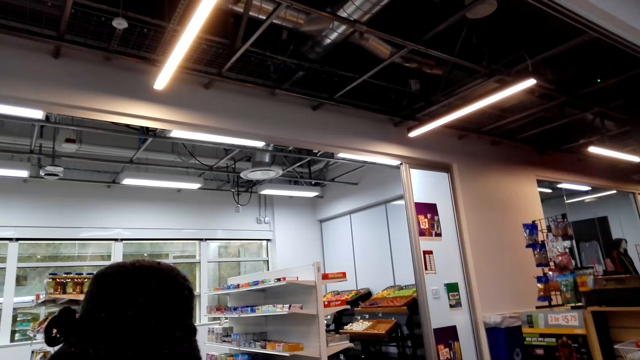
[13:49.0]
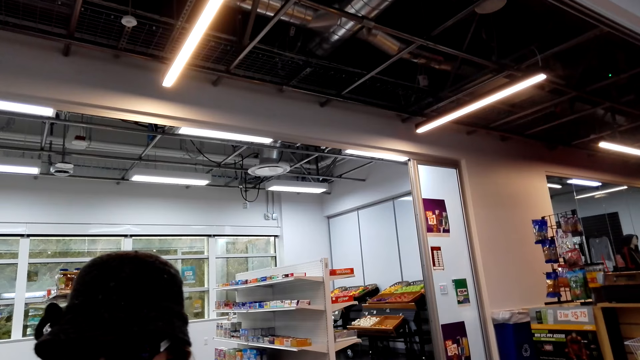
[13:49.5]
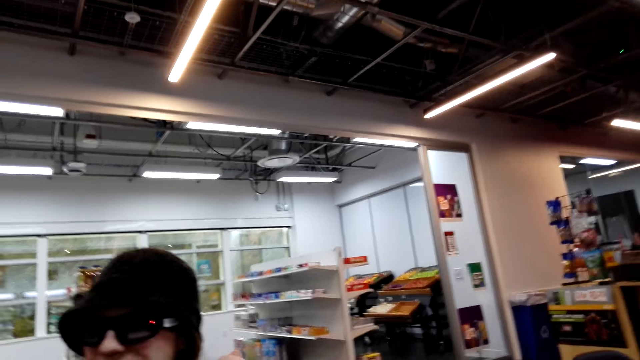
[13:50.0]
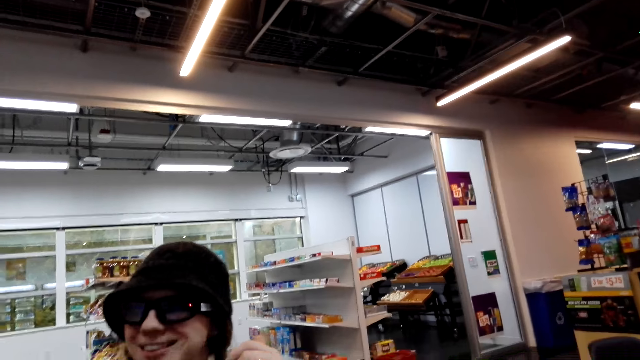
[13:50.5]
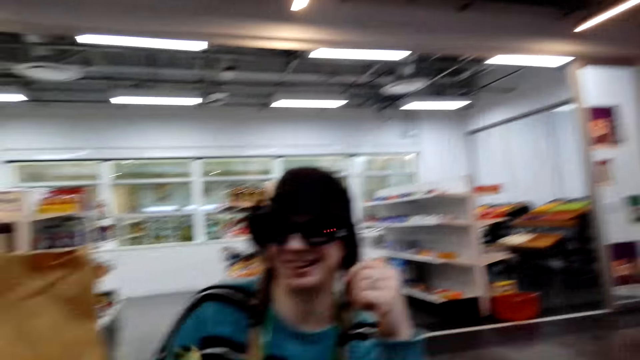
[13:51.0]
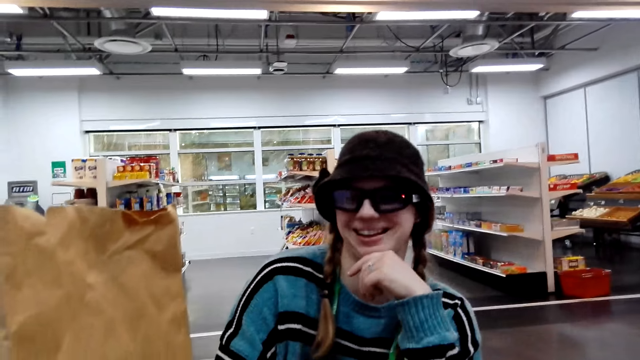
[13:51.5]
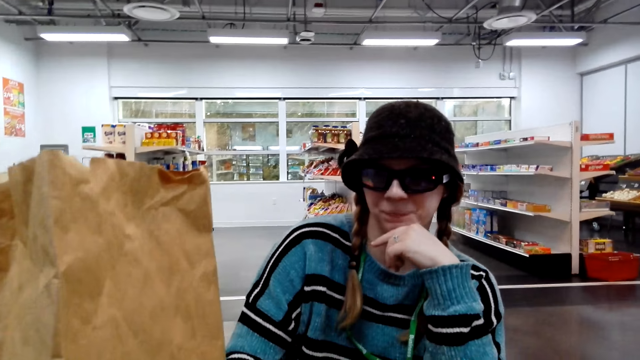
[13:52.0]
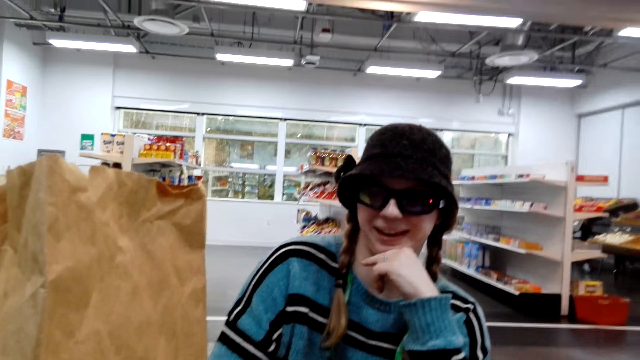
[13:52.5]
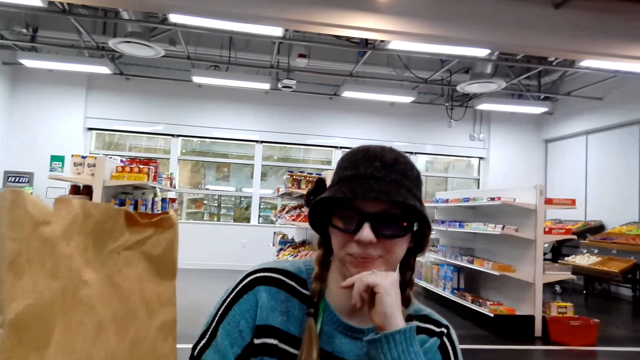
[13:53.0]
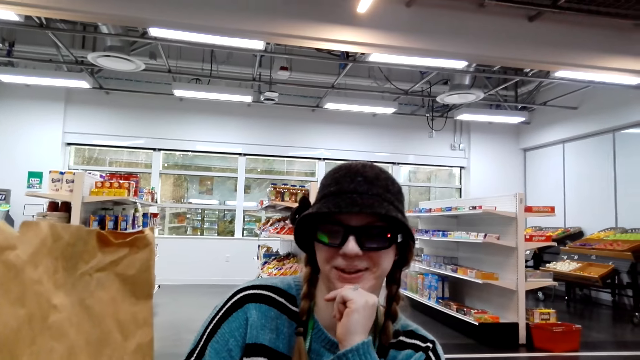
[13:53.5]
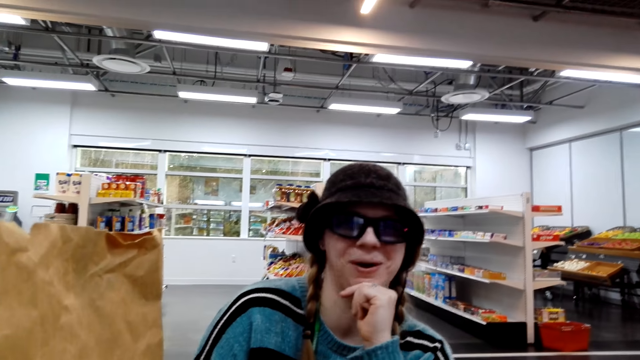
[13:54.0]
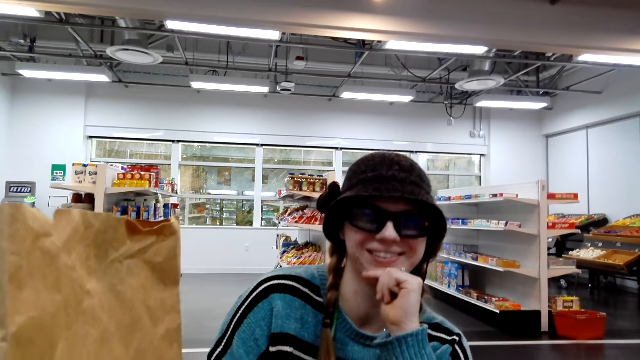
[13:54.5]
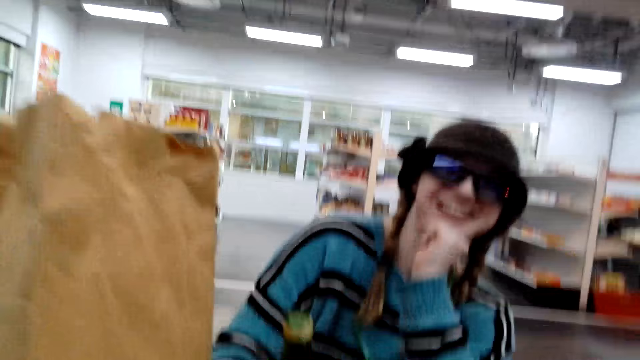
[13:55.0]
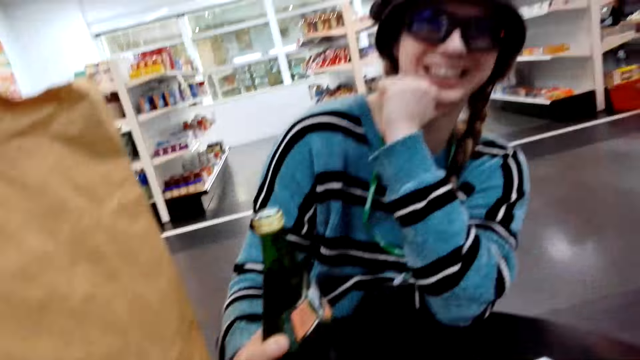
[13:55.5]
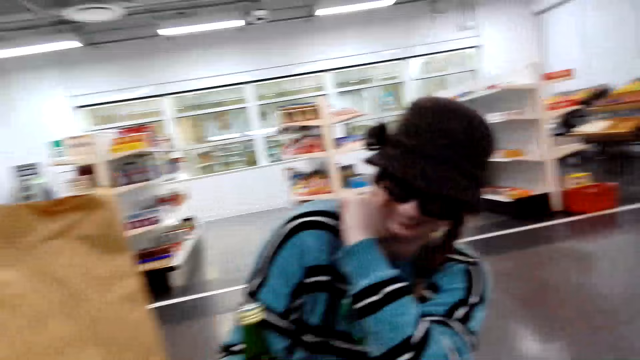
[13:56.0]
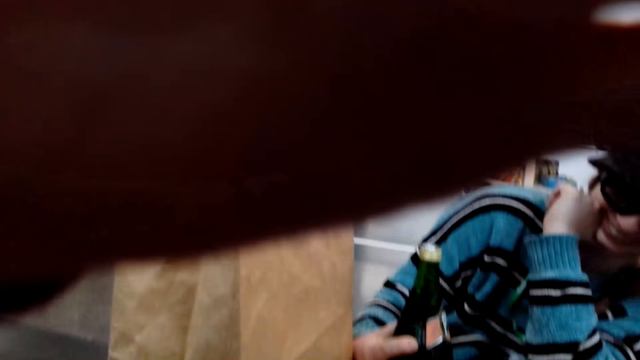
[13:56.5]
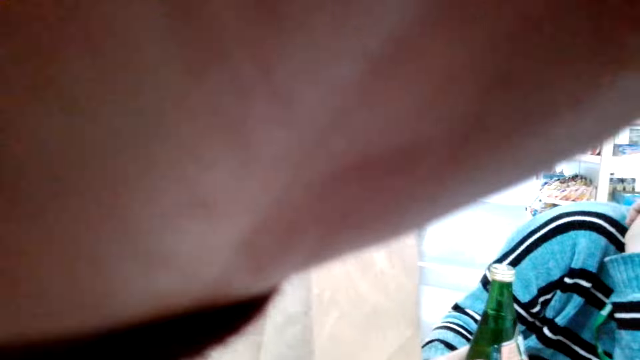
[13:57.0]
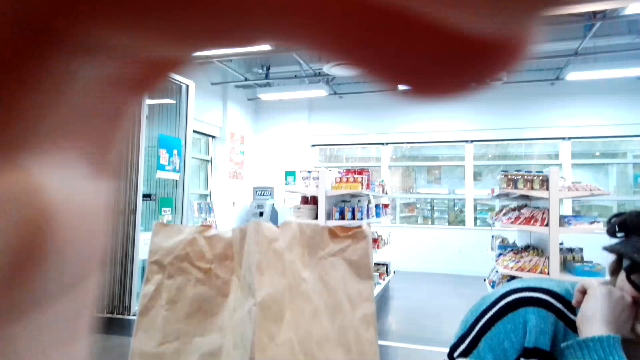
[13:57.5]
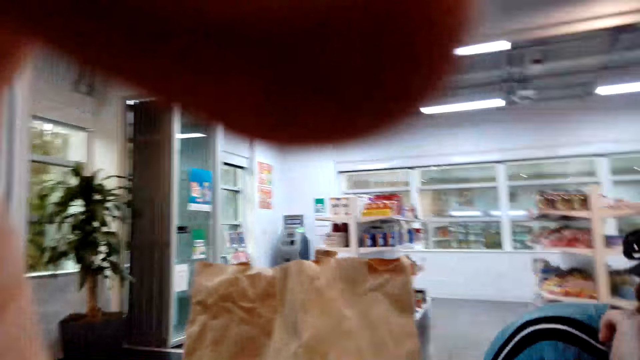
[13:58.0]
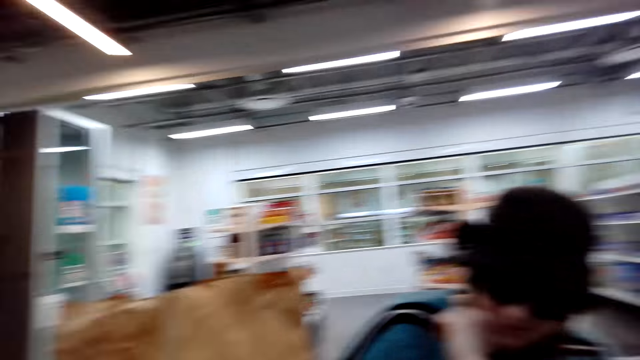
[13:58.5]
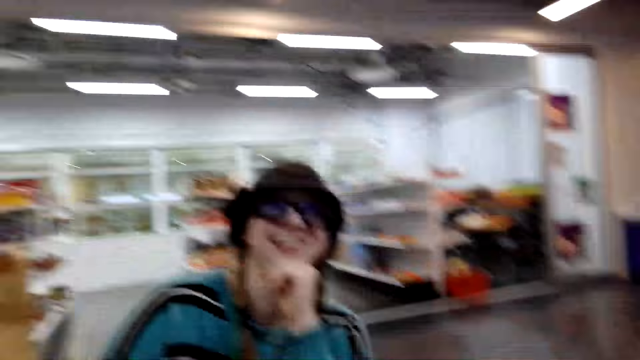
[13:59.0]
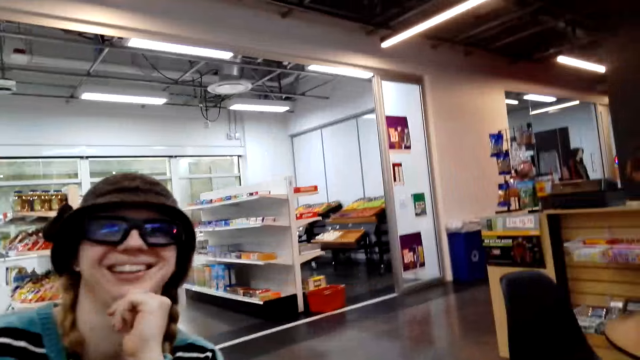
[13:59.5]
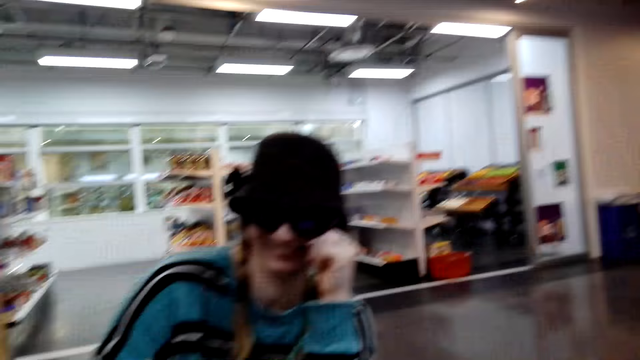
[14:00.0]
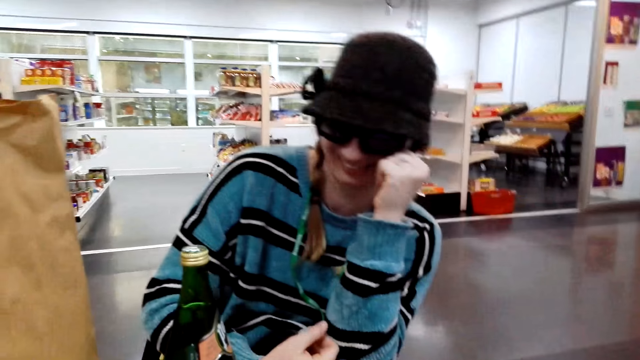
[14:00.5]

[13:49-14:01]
The camera wearer holds their face. They look at the products.

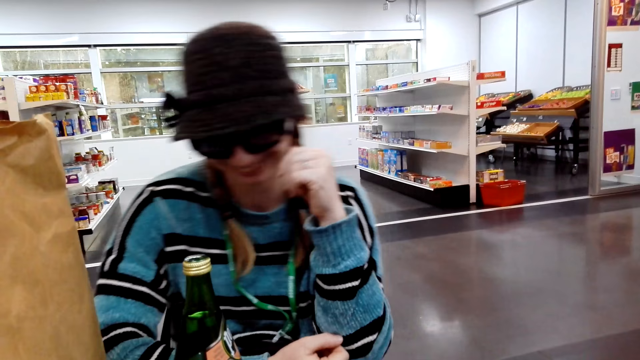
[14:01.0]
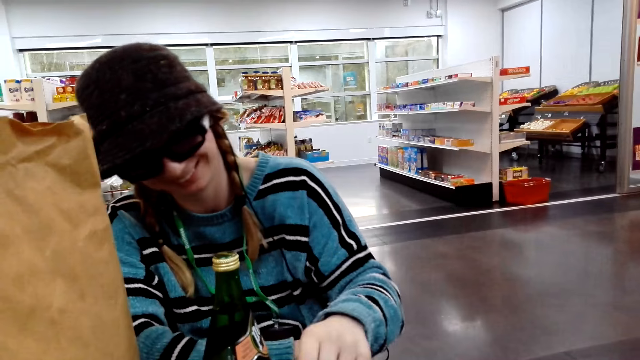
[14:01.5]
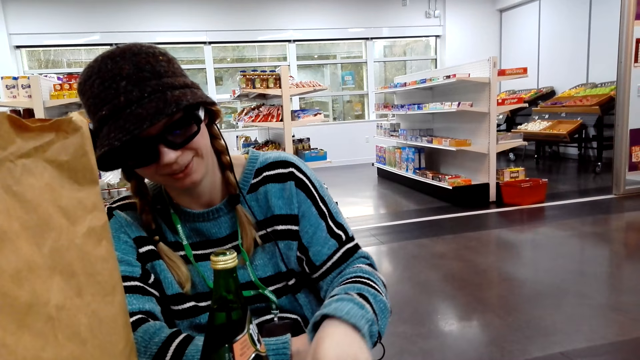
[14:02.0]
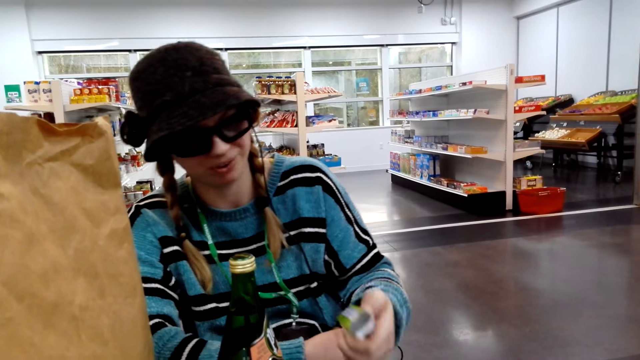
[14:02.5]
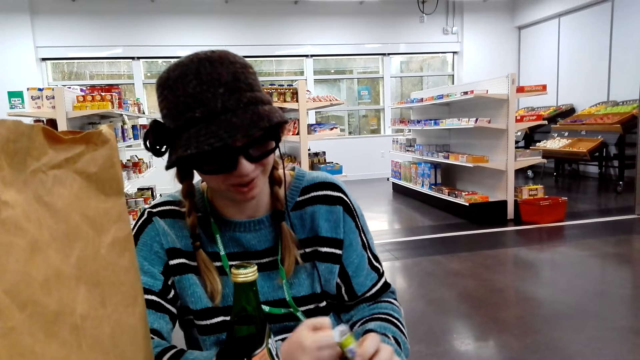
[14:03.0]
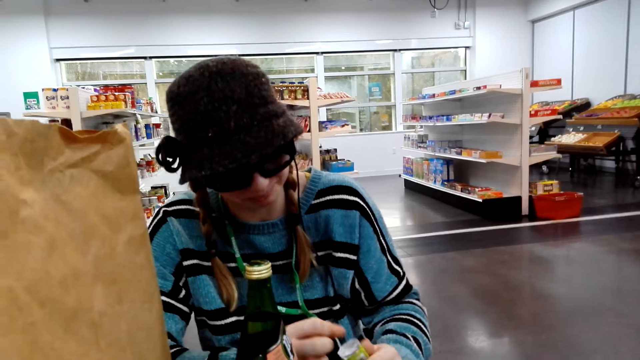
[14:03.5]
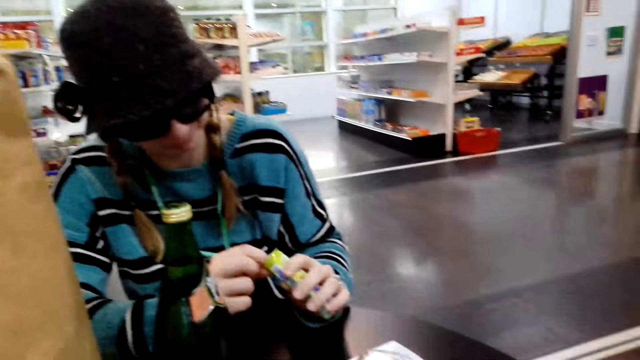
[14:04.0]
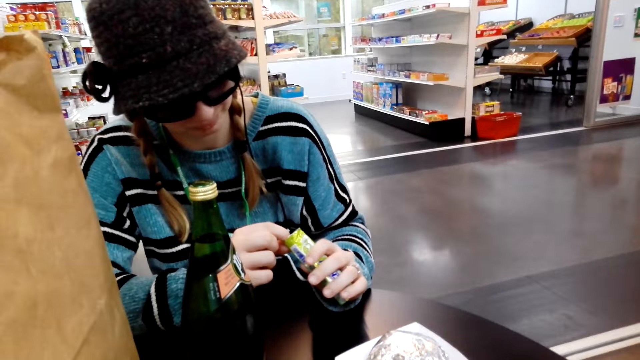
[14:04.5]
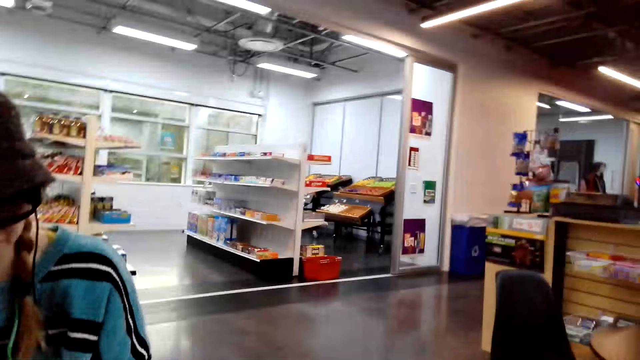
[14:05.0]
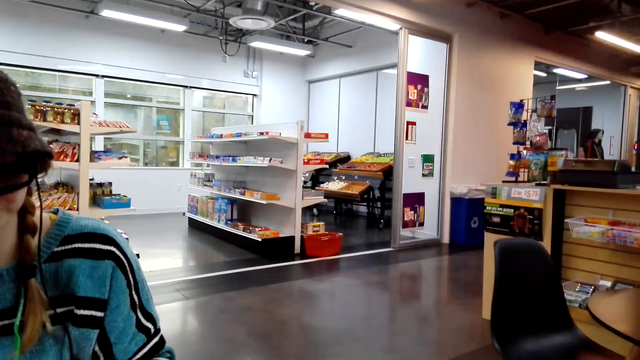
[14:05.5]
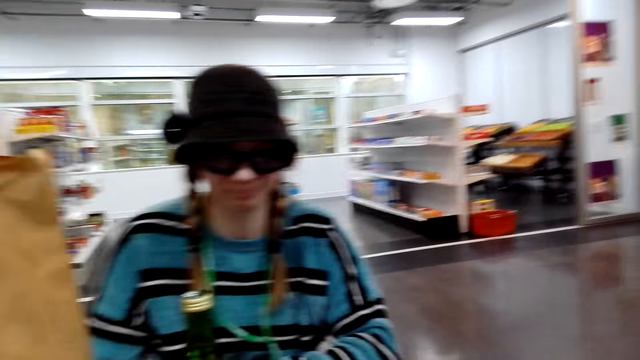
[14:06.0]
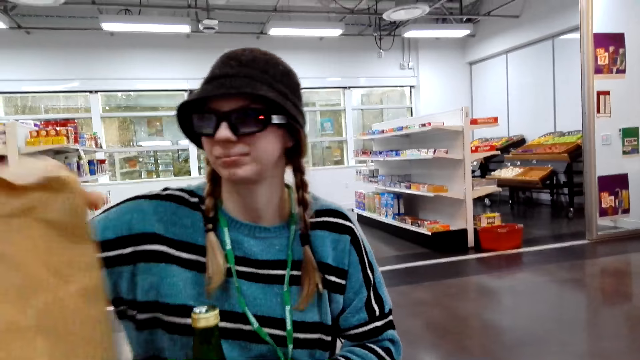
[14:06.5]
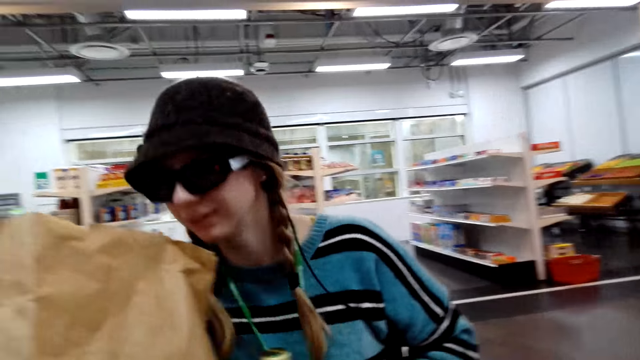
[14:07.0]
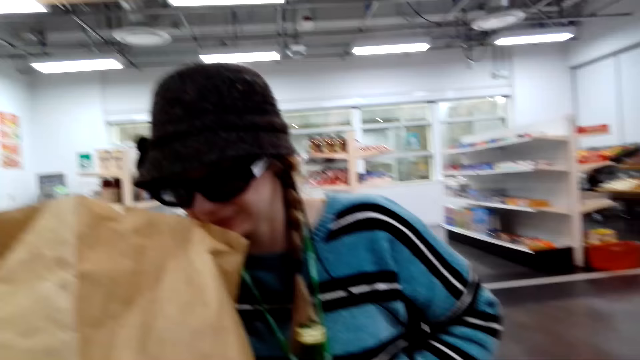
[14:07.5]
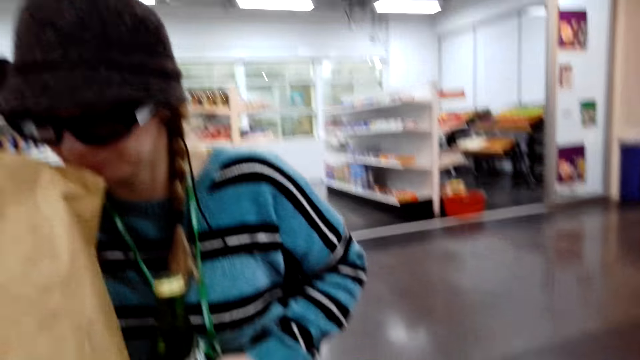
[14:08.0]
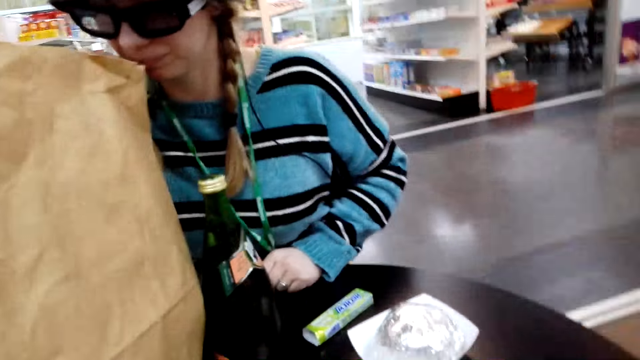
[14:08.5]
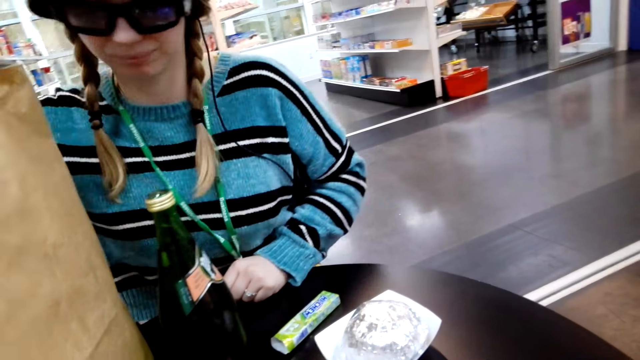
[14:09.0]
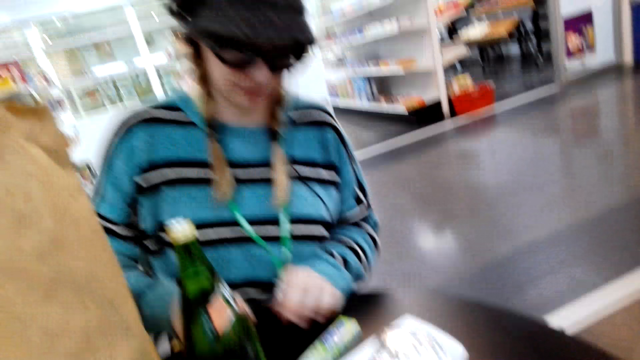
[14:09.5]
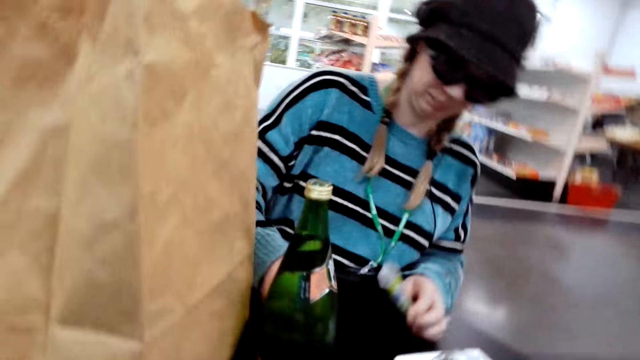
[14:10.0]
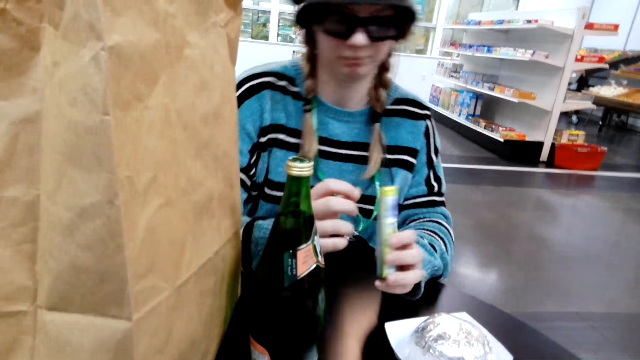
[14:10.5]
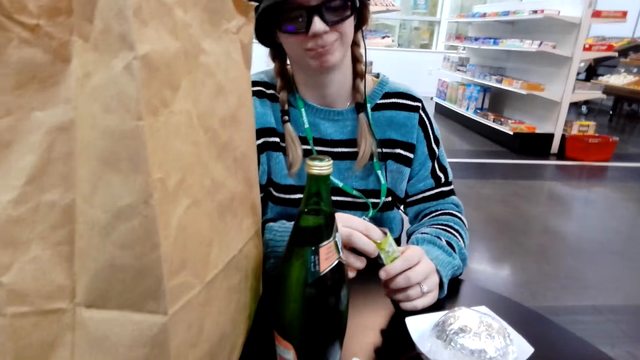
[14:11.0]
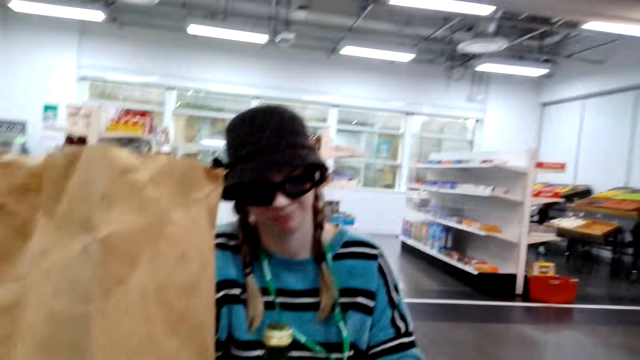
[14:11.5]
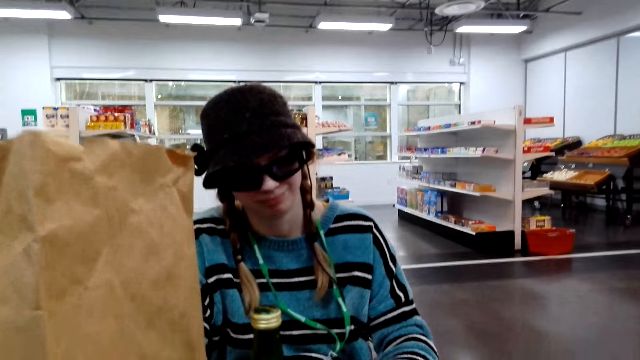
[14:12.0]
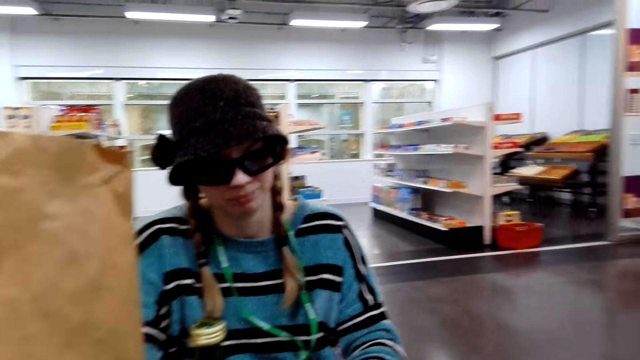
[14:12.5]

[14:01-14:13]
A lady picks up a packet on the table. The lady holds the sachet. The lady holds the packet and looks in the paper bag. The lady takes the packet on the table.
